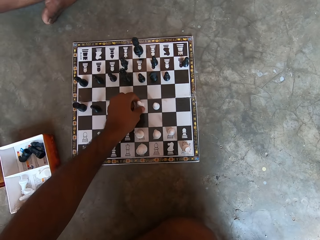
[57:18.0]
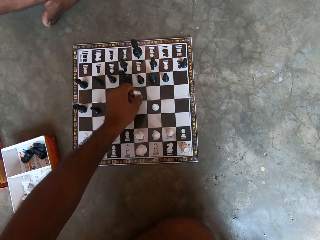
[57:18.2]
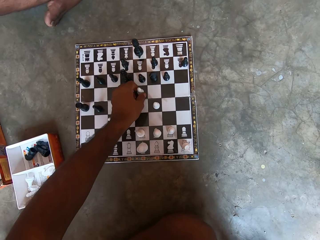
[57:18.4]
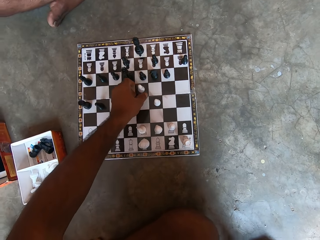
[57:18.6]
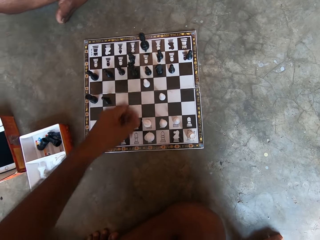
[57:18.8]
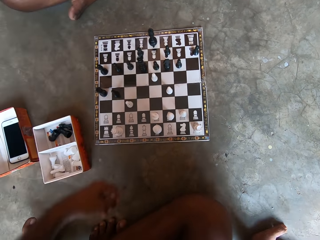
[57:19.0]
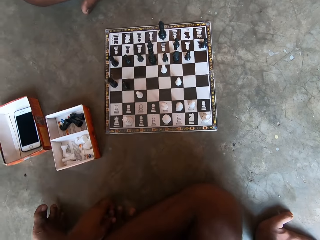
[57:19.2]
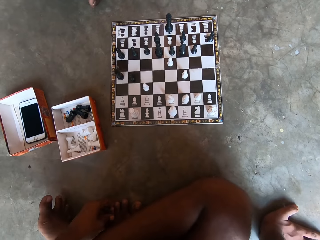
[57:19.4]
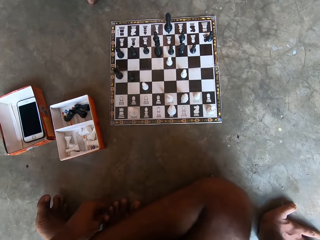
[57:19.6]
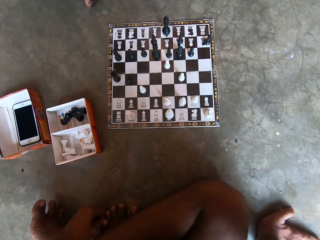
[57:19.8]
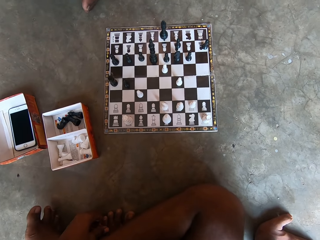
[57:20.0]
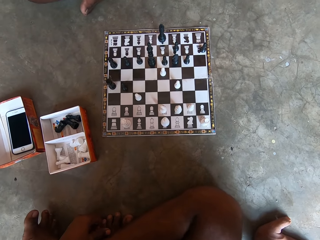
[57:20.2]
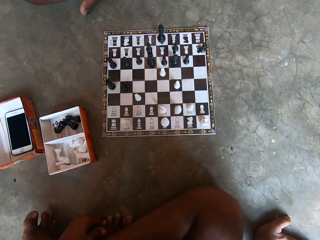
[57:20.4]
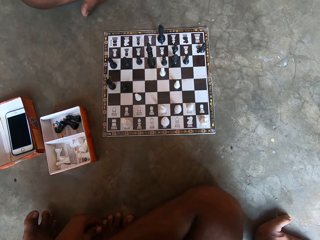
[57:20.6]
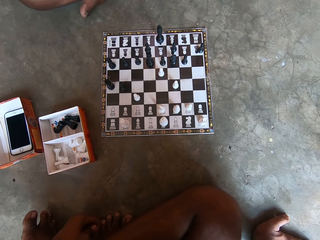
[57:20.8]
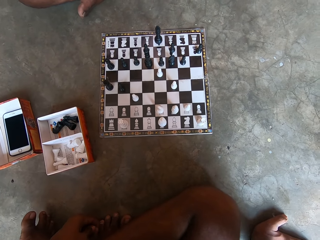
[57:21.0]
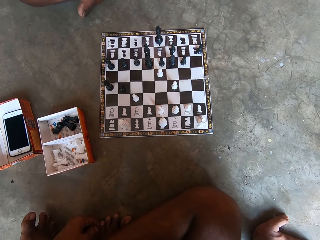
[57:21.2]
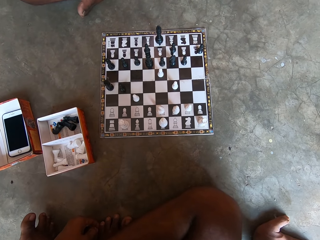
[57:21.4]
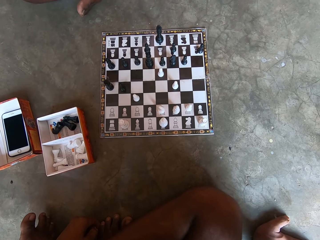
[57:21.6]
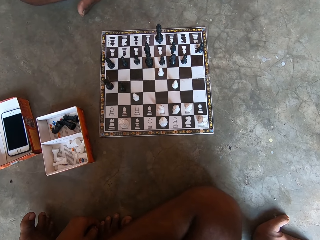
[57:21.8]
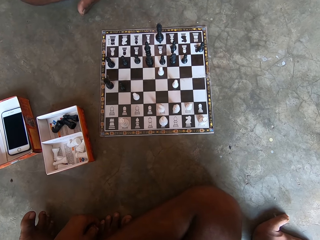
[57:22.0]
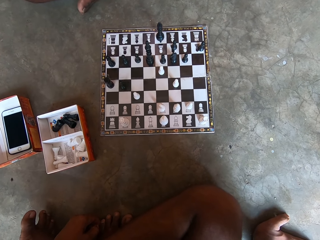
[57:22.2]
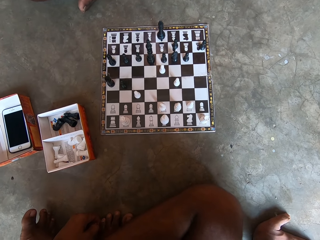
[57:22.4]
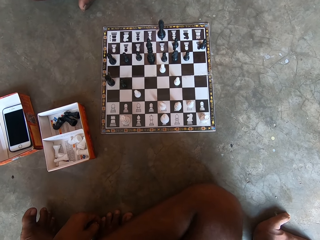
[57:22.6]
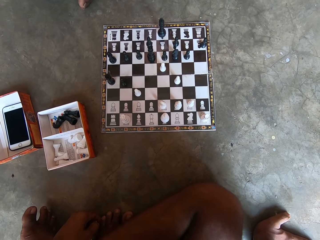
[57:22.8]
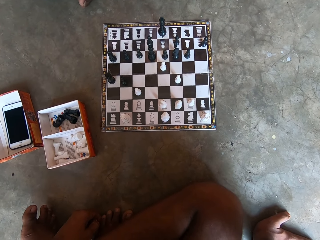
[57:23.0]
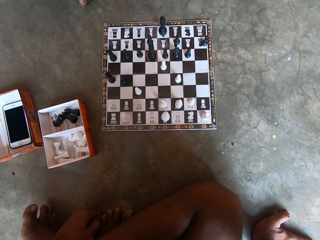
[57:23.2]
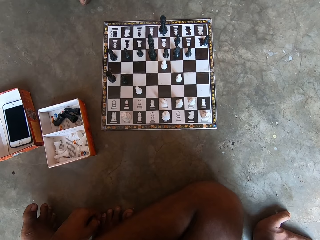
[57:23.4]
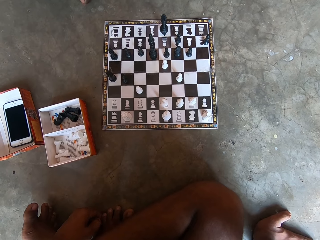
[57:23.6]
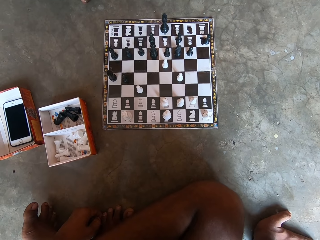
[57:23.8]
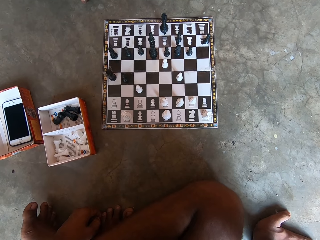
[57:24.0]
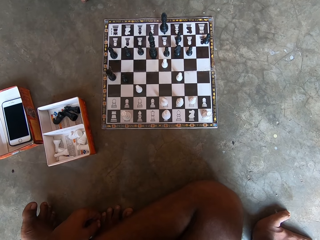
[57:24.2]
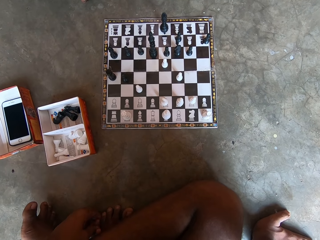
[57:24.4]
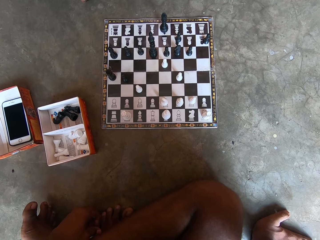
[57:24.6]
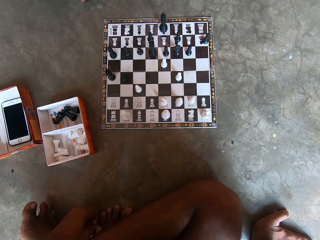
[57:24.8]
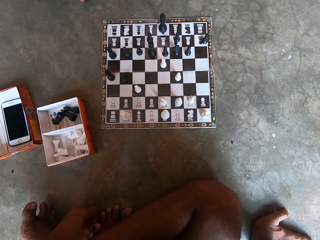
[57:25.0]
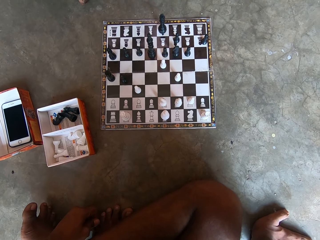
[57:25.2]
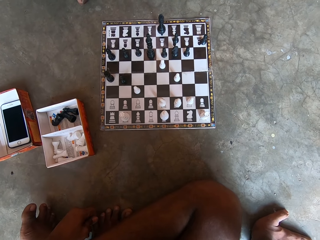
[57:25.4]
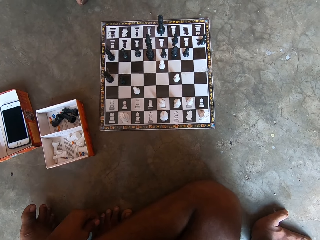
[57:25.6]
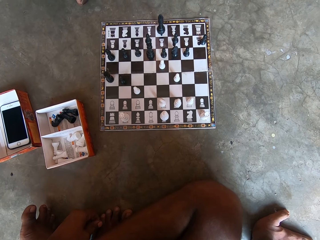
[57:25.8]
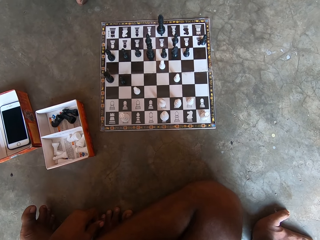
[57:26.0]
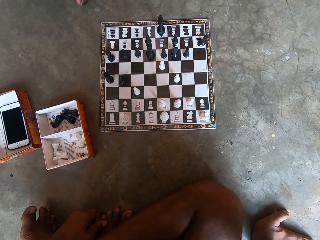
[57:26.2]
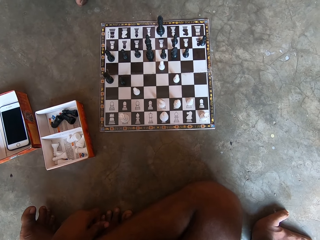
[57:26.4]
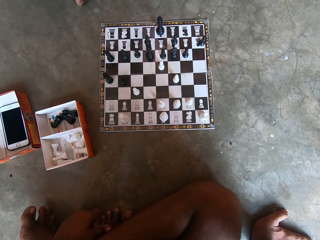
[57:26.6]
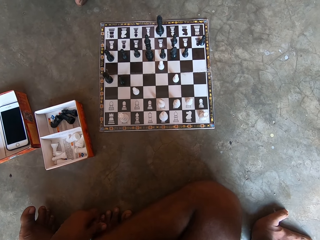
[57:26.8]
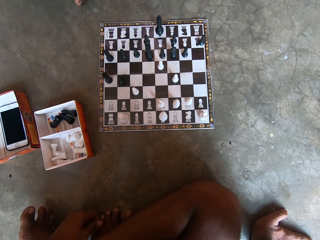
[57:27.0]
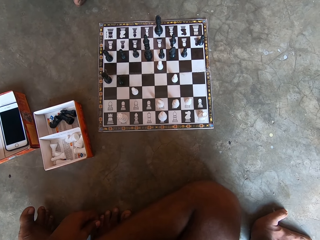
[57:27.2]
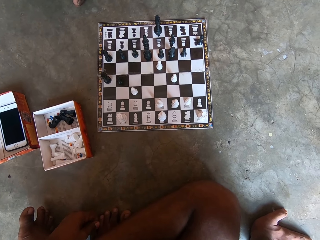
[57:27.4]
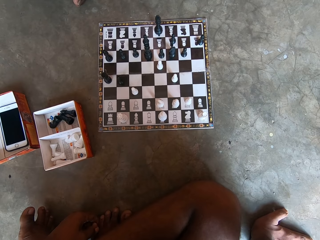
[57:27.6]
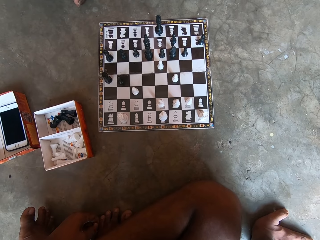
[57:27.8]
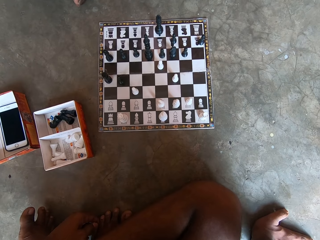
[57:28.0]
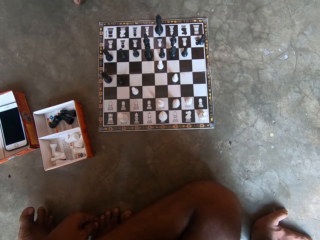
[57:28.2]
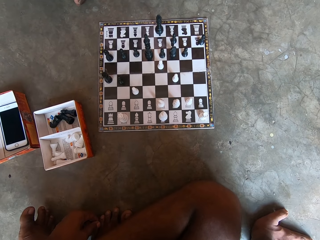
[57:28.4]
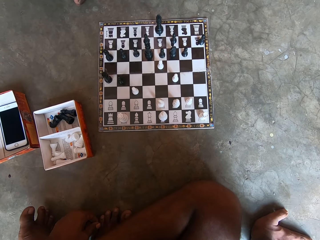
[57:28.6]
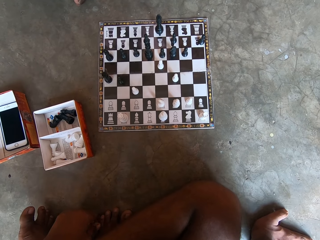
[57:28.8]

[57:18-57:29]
The camera wearer moves the white chess piece from the chess board. They remove their hand from the chess and look at the chess board. They lean on their hand.

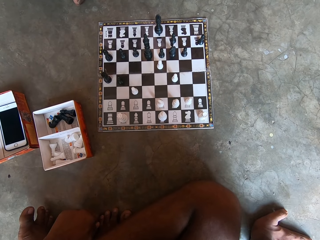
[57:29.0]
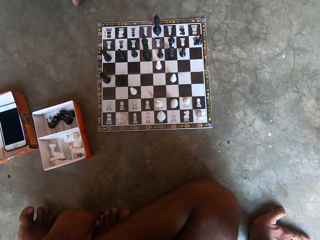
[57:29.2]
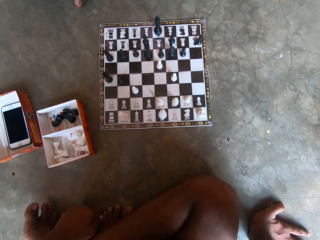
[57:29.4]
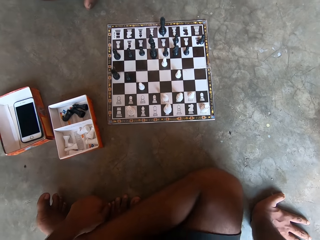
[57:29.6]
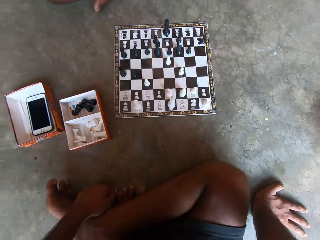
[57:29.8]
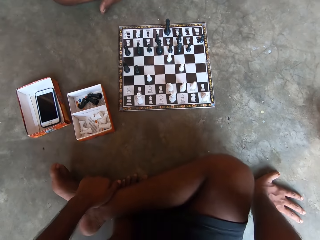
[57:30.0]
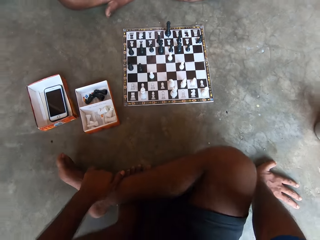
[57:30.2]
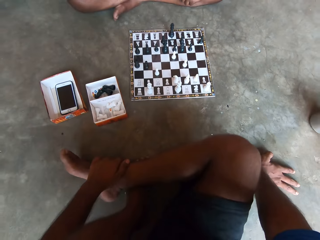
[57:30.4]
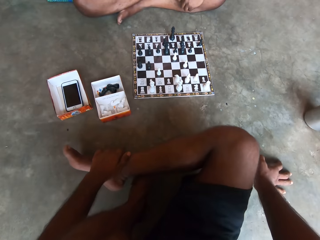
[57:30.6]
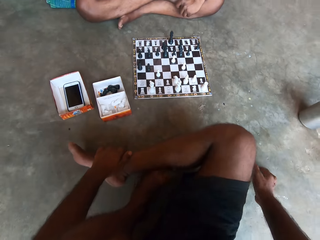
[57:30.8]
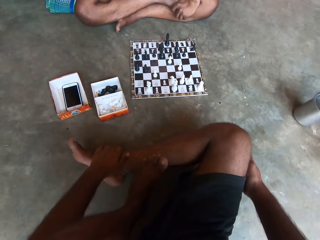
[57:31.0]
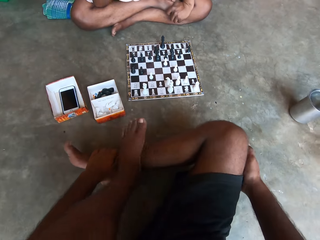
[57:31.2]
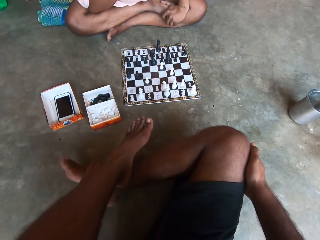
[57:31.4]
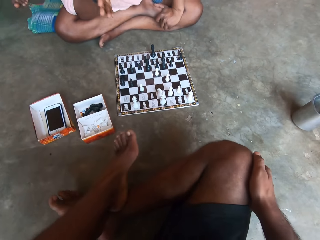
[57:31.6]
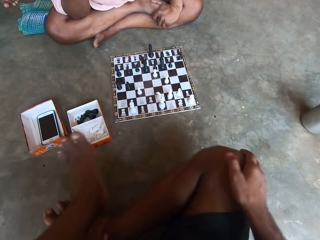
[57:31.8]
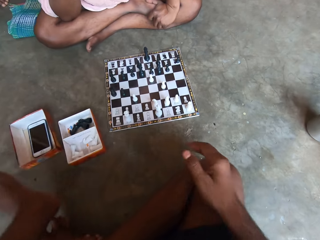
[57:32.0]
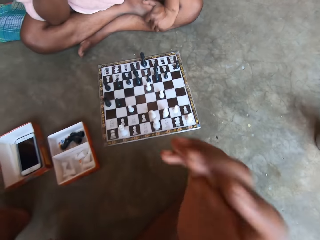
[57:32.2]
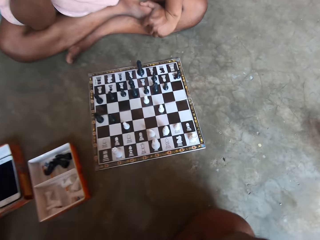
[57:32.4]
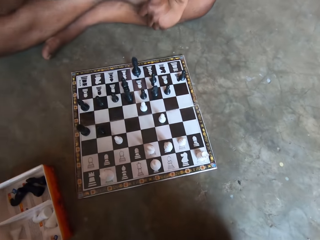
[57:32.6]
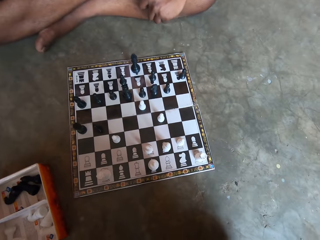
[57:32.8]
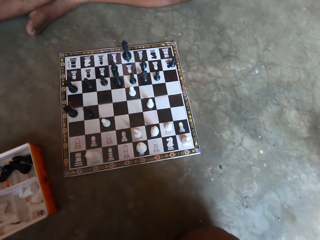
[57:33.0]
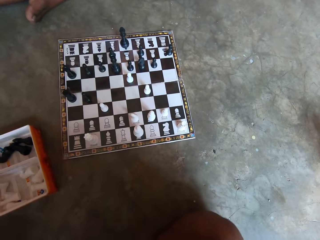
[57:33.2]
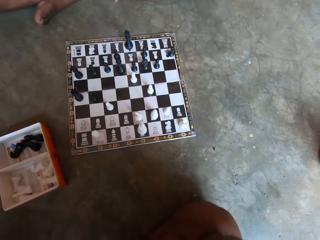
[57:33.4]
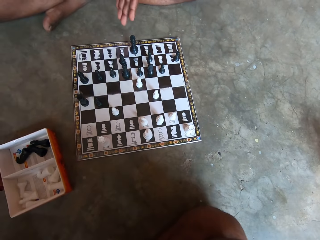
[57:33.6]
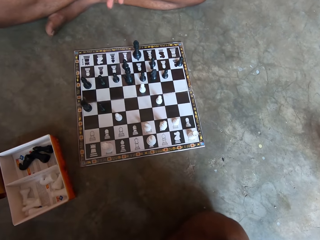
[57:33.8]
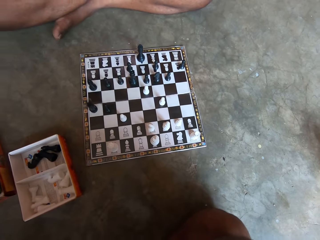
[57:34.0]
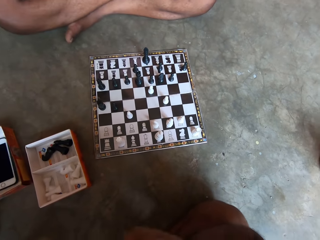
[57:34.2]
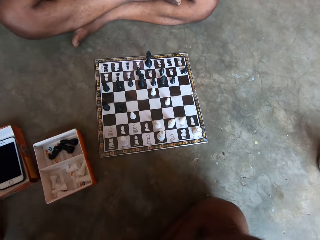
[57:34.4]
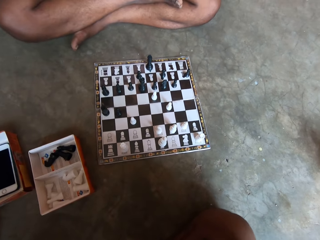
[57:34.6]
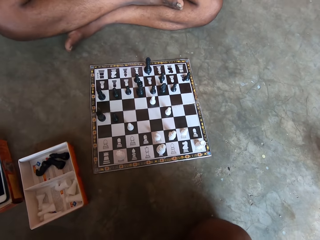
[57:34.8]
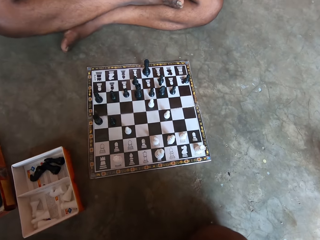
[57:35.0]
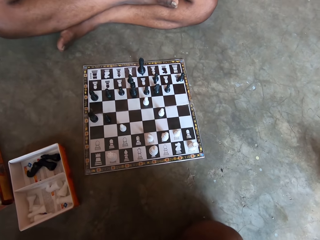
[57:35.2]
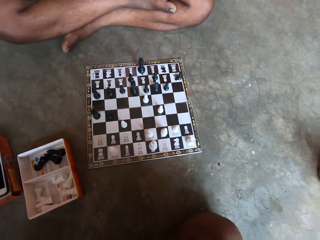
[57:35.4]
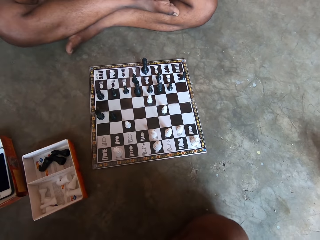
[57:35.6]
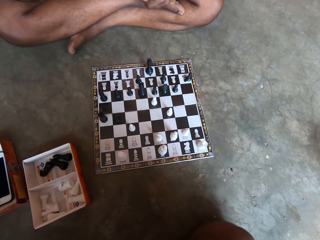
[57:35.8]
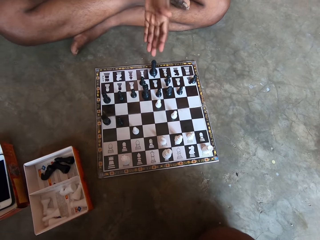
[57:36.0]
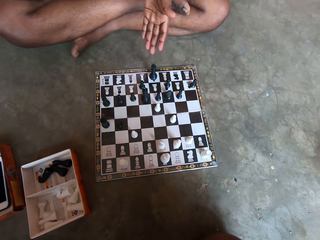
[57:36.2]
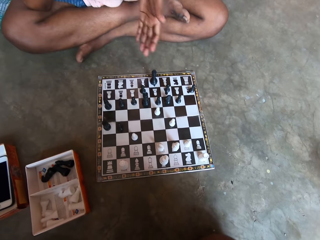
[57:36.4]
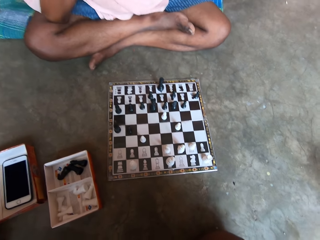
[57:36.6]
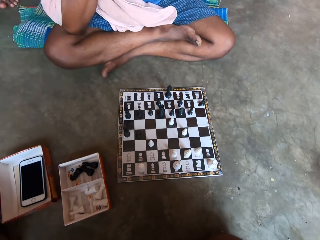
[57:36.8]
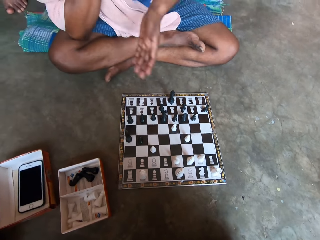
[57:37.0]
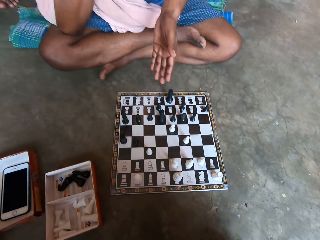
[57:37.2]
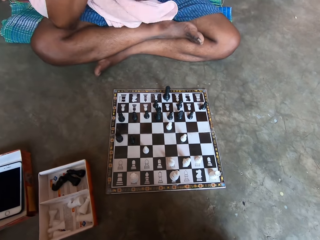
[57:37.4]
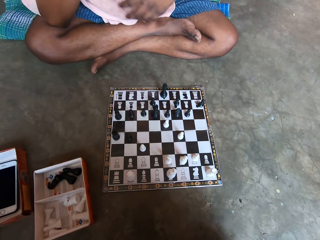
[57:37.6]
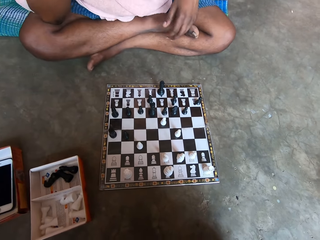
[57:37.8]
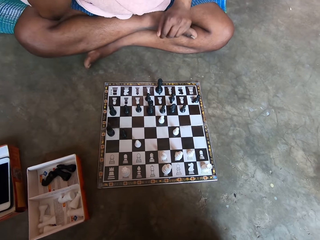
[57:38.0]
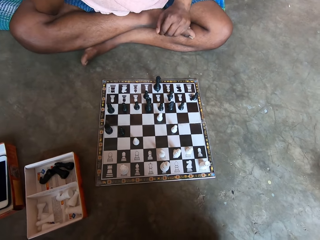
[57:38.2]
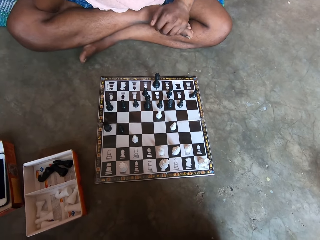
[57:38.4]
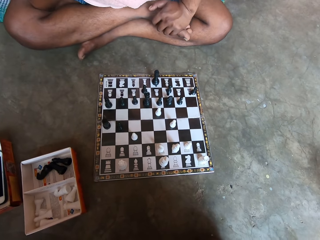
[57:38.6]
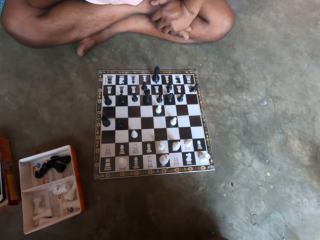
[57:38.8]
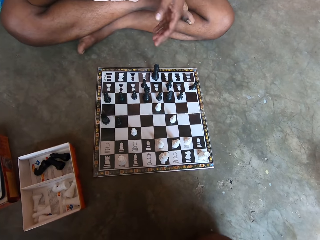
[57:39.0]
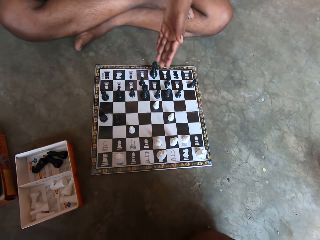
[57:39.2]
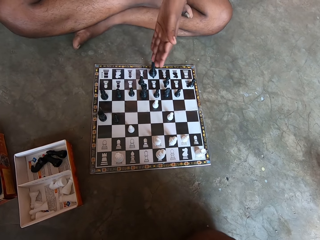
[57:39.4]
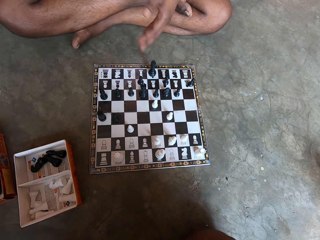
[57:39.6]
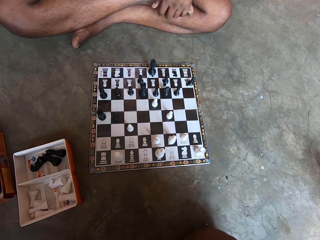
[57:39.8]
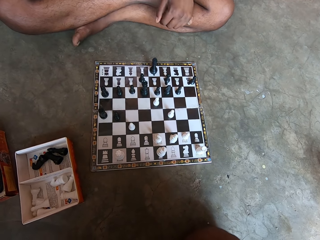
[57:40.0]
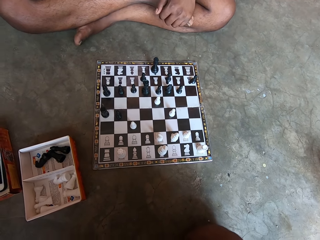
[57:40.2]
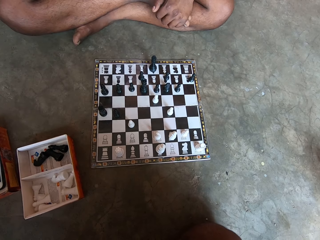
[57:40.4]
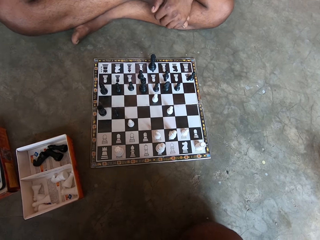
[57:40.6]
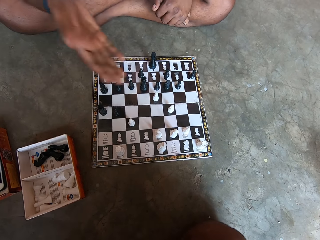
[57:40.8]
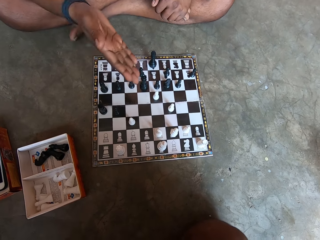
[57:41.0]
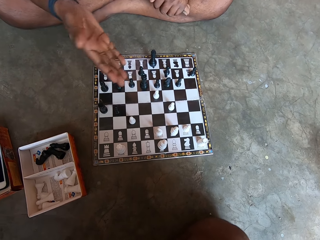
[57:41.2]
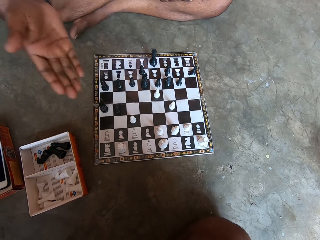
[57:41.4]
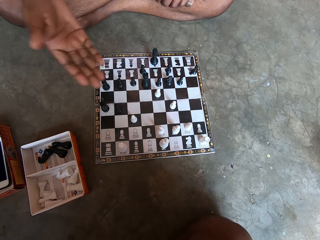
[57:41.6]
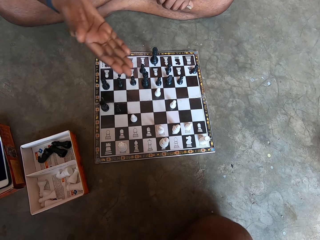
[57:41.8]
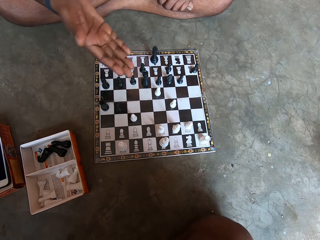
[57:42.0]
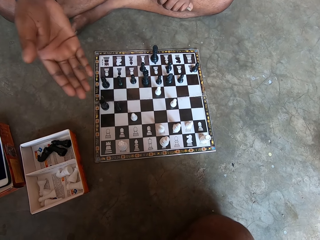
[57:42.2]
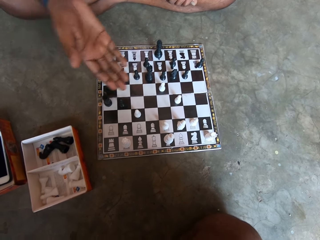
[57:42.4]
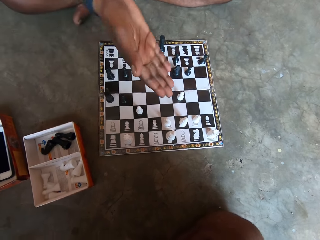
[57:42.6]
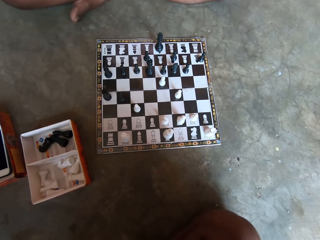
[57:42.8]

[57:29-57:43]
The camera wearer removes his hand from the floor. He raises his hand, cleans his face with his right hand, looks at a chess board, and talks with a man. The man points at the board and stretches his hand towards the chess board.
